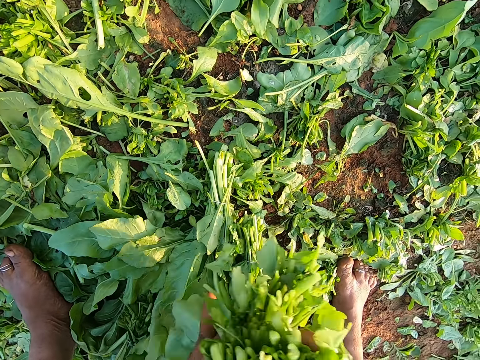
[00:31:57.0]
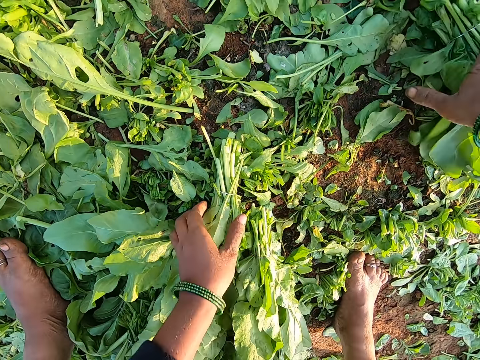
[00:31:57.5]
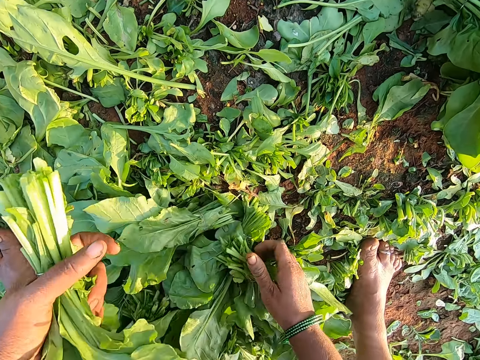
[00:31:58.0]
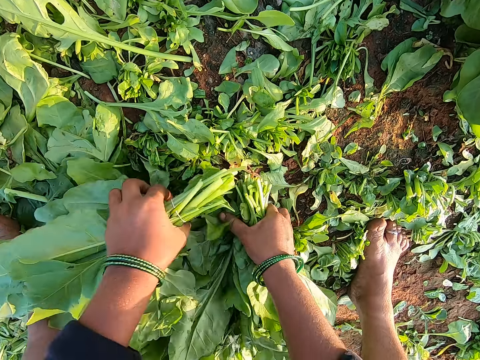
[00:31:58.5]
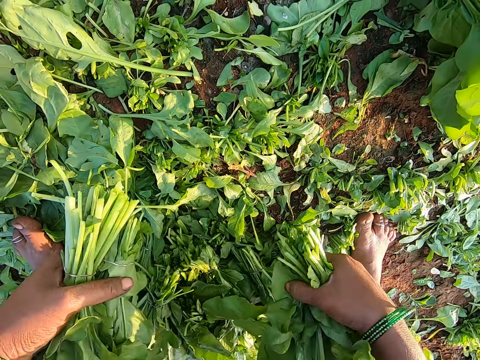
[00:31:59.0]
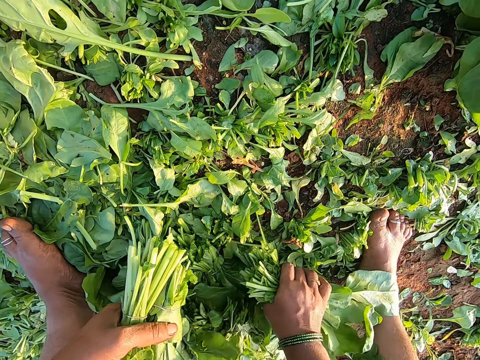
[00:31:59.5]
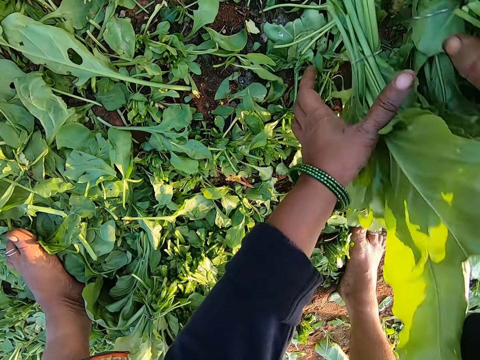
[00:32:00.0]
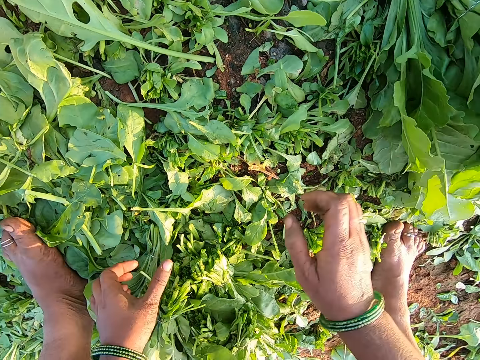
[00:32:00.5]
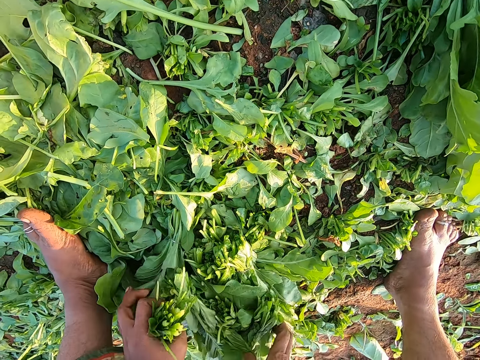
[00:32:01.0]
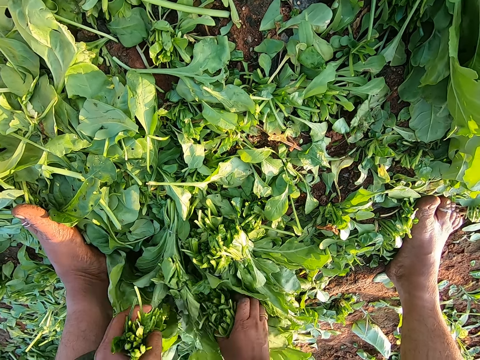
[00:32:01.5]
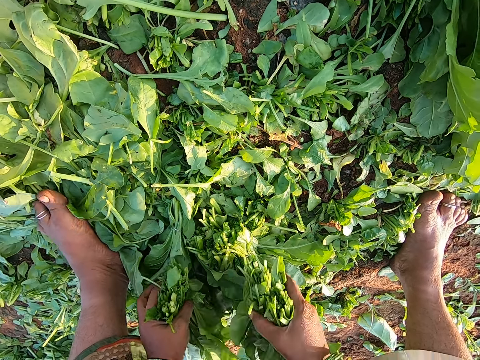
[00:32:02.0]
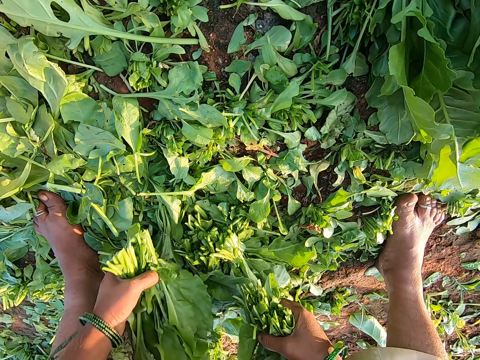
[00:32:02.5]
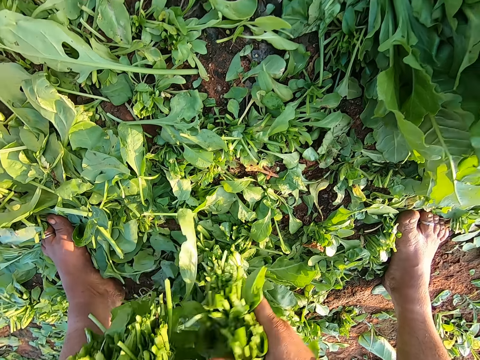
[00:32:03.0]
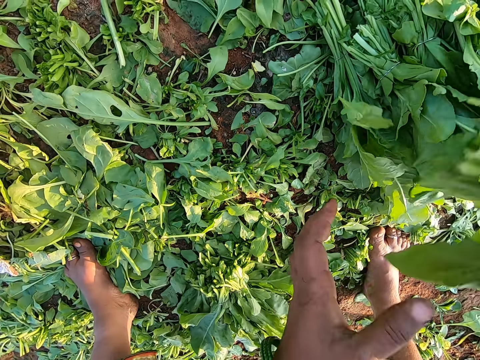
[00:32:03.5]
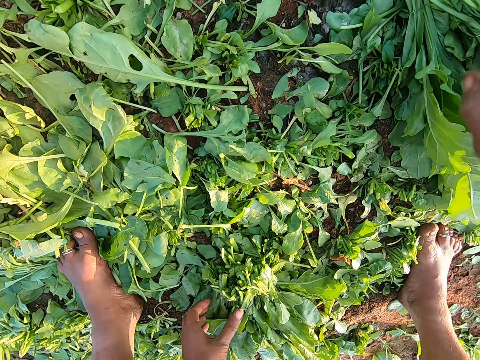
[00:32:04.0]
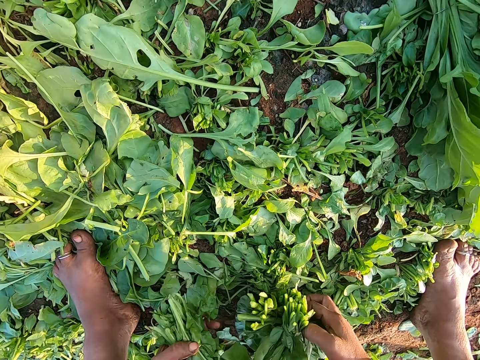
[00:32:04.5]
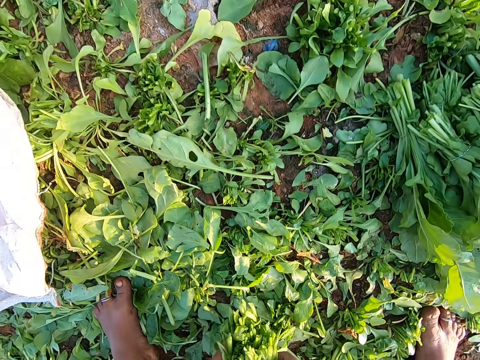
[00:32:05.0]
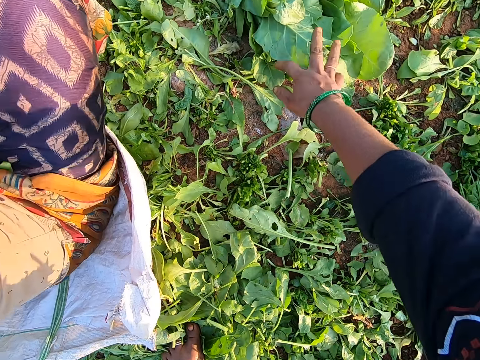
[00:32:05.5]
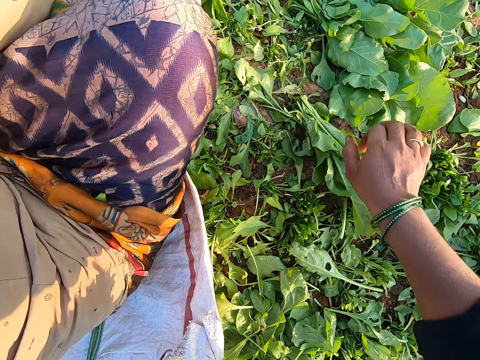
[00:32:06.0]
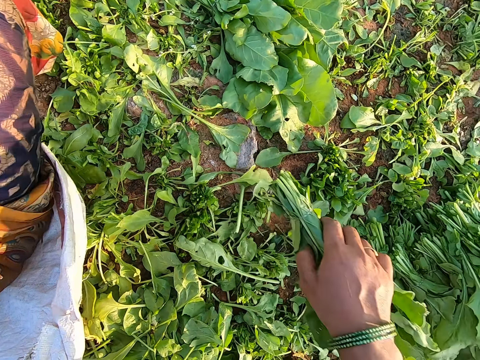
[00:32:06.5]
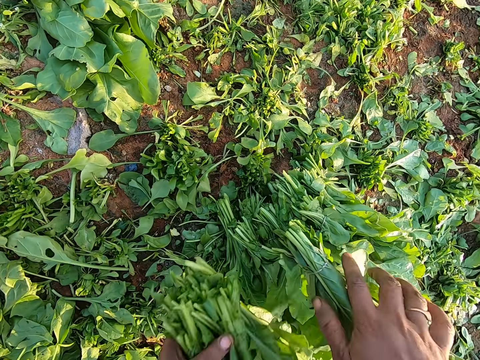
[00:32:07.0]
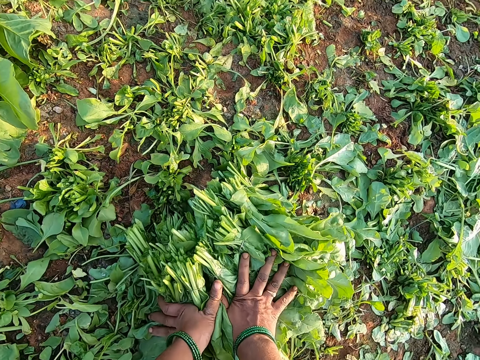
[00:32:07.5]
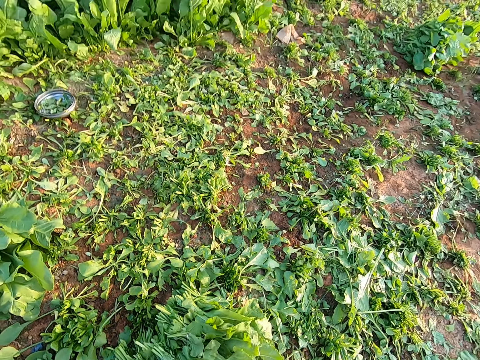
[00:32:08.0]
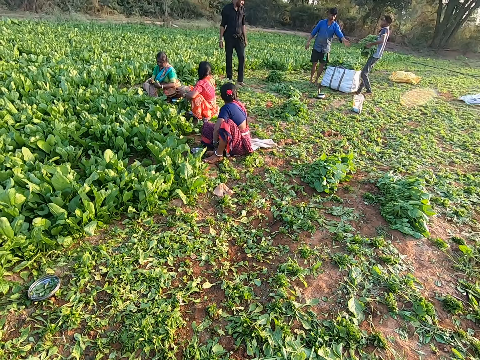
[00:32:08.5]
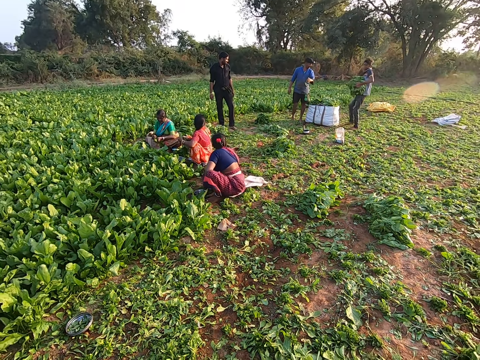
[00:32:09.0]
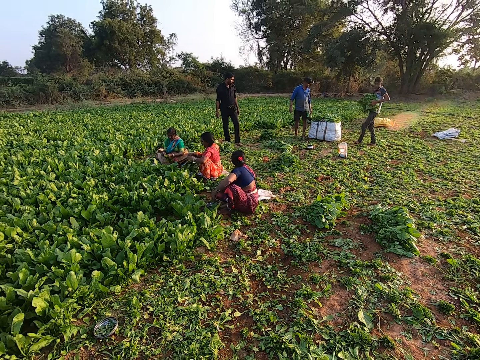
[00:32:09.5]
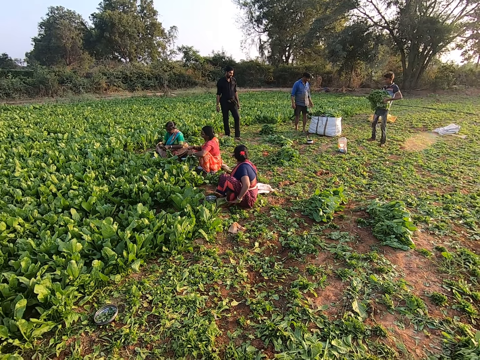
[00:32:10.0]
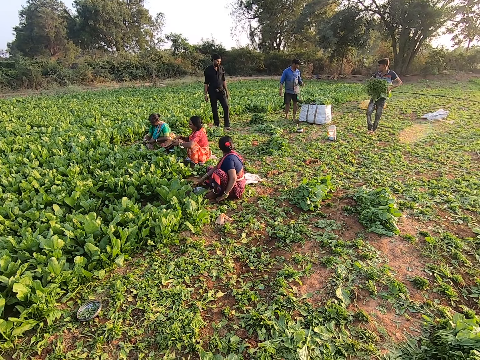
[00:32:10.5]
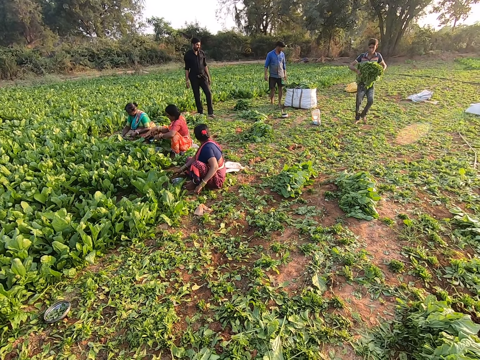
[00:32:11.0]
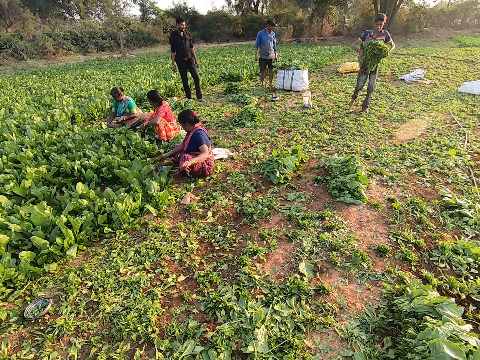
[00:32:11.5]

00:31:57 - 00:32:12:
The camera wearer drops the collard green vegetables on the ground with her right hand. She picks collard green vegetables from the ground with both hands. She drops the collard green vegetables on the ground with both hands. She picks collard green vegetables from the ground with both hands. She drops the collard green vegetables on the ground with her right hand. She picks collard green vegetables from the ground with both hands. She drops the collard green vegetables on the ground with both hands. A boy holds collard green vegetables with both hands. The camera wearer looks around.

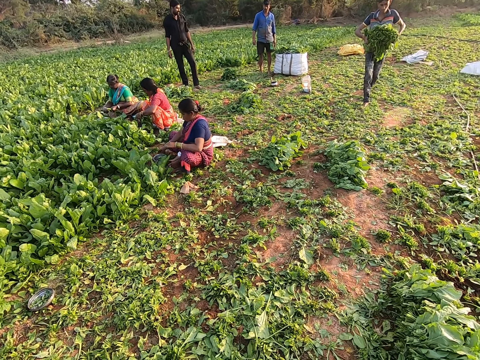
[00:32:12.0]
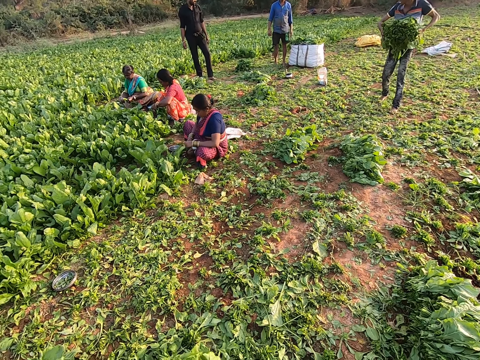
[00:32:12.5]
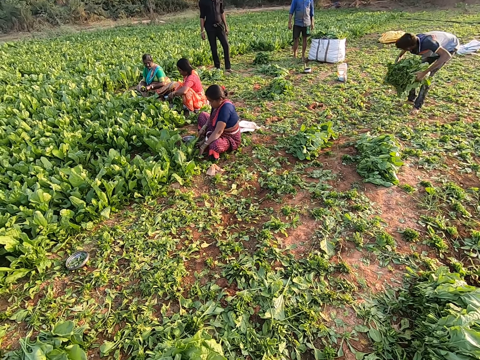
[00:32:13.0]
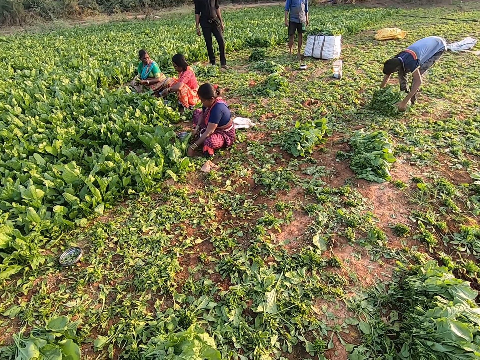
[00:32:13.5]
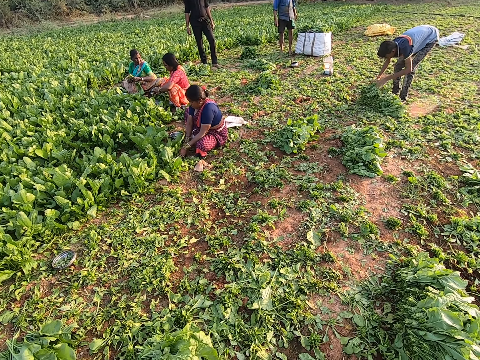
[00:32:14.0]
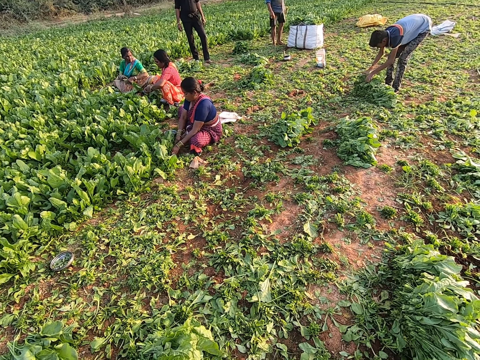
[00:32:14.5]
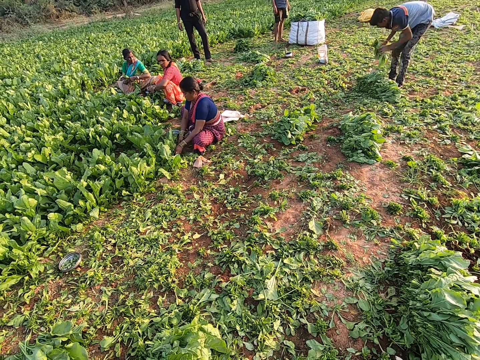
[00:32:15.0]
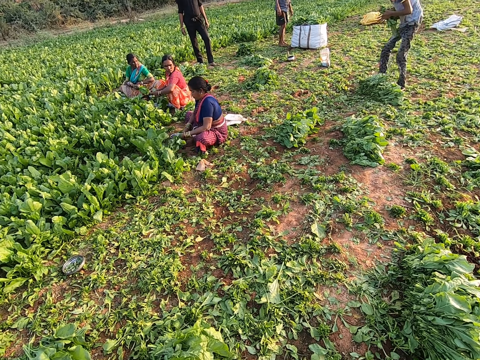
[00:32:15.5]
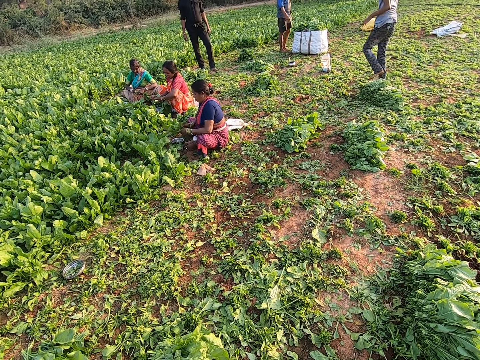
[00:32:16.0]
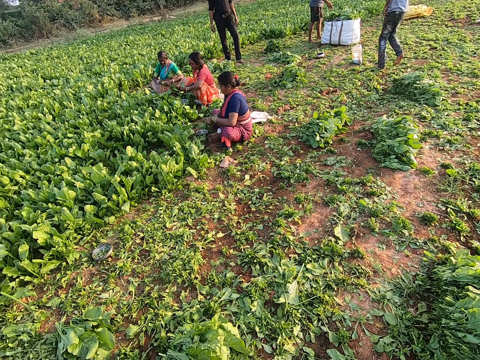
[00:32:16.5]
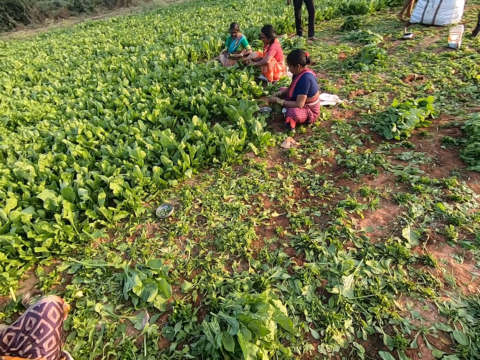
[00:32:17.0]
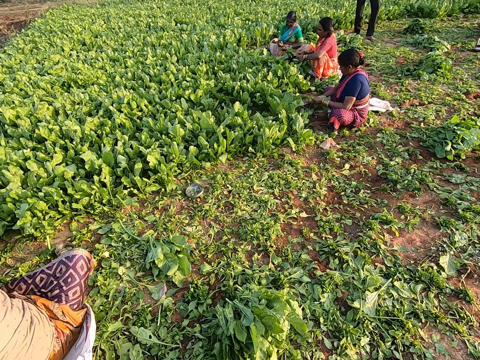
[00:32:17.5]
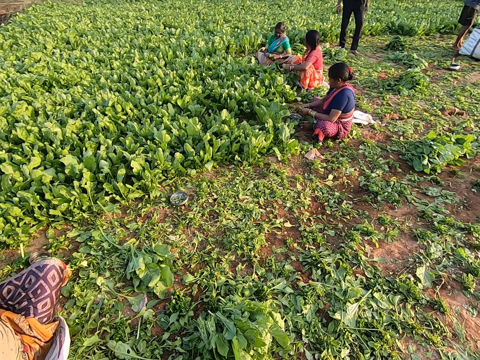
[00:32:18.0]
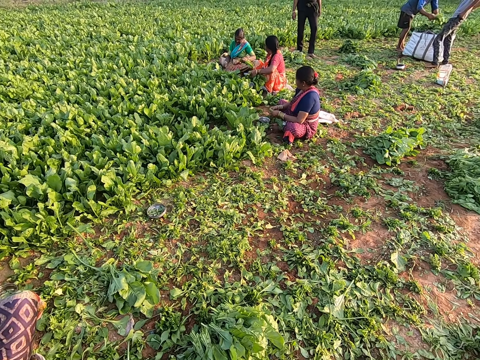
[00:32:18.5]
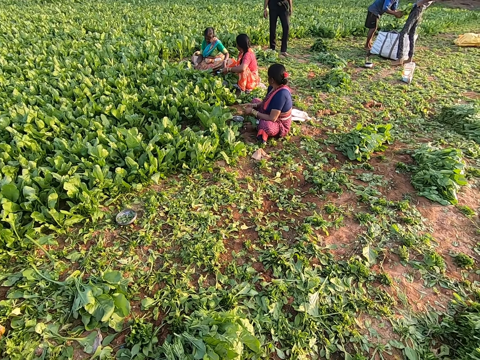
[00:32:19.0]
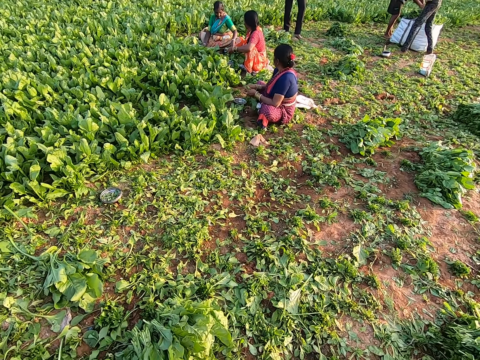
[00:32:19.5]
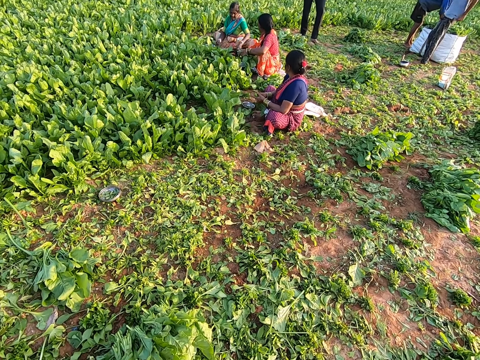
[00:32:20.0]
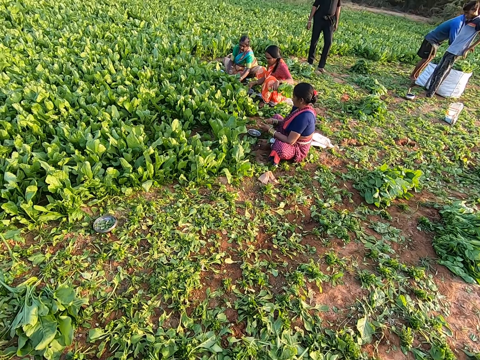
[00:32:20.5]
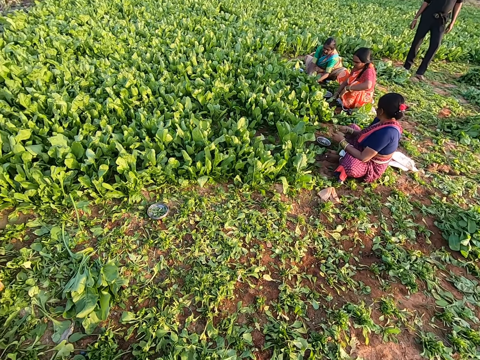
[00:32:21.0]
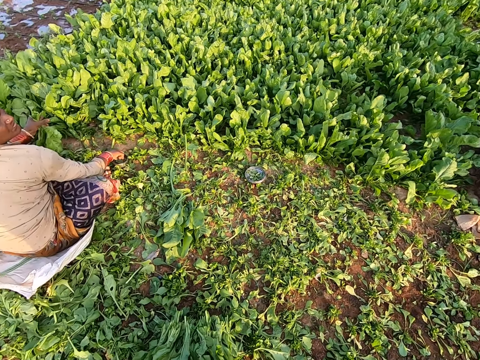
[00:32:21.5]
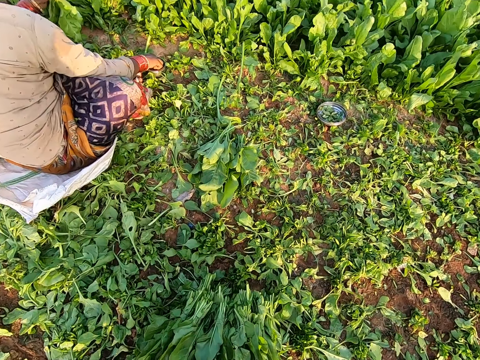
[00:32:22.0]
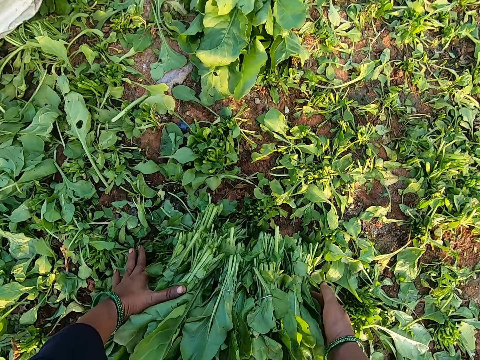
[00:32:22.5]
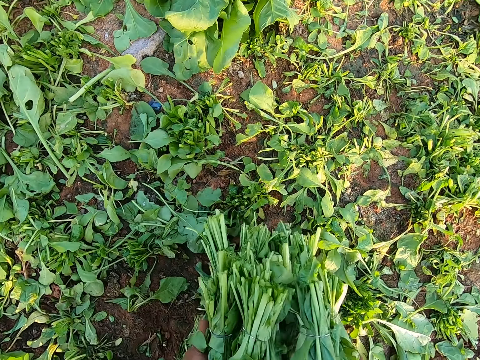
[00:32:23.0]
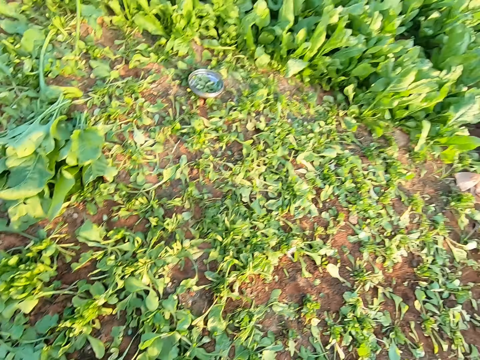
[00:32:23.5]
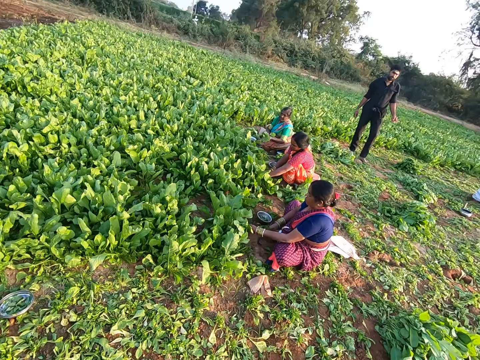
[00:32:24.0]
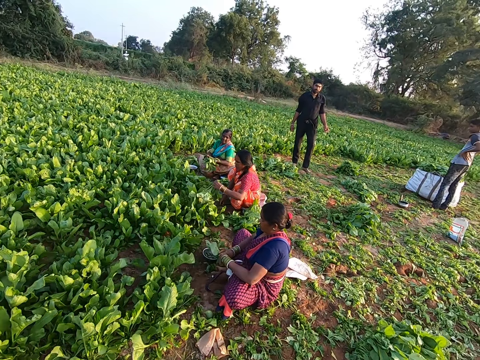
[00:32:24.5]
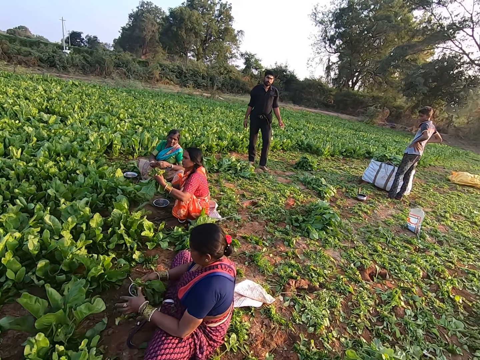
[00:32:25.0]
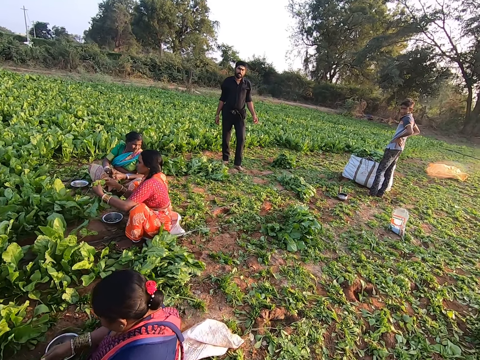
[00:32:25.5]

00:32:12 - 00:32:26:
The boy drops the collard green vegetables from both hands on the ground. The boy picks from the collard green vegetables on the ground with both hands. The boy holds the collard green vegetables with his right hand. A man holds the collard green vegetables with his right hand. The man drops the collard green vegetables in a sack from his right hand. A woman holds collard green vegetables with her left hand. The woman drops the collard green vegetables from her left hand on the ground. The camera wearer carries the vegetables. They pick the collard green vegetables from the ground with both hands. Another woman holds collard green vegetables with her left hand. The camera wearer walks. The first woman holds the collard green vegetables with her left hand.
